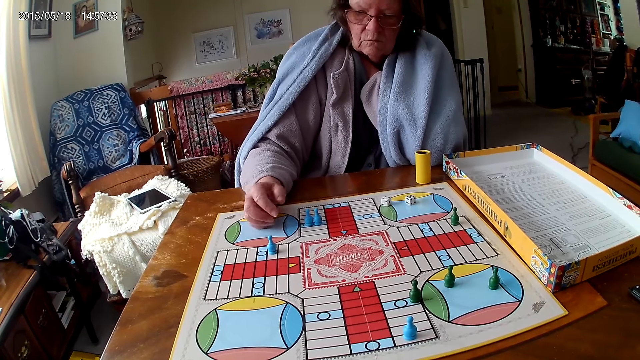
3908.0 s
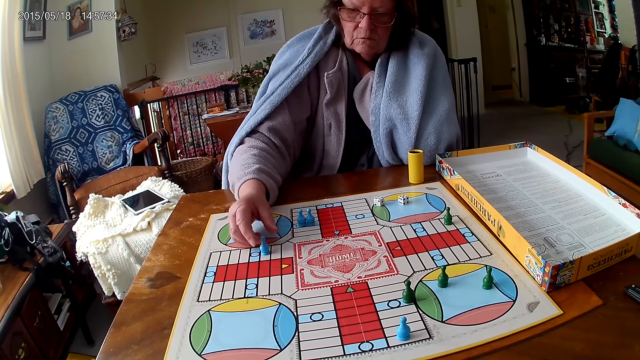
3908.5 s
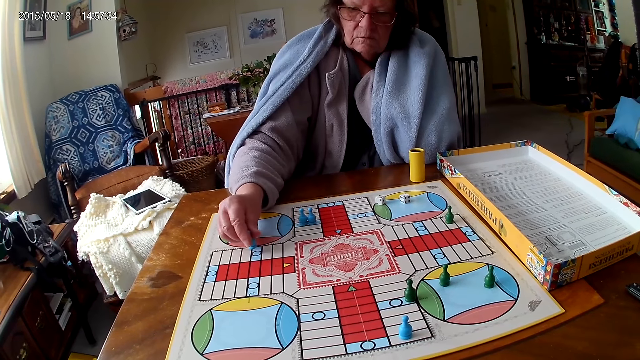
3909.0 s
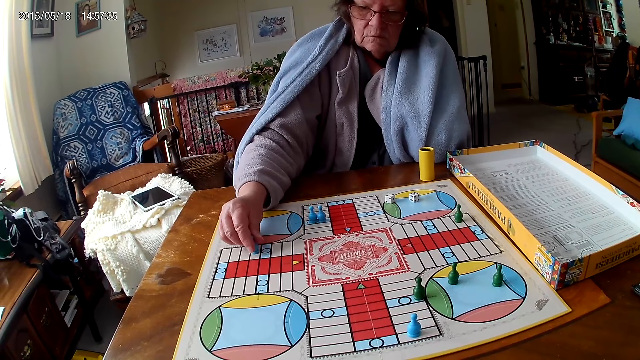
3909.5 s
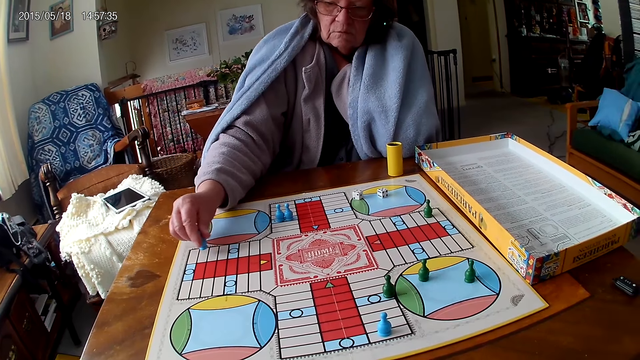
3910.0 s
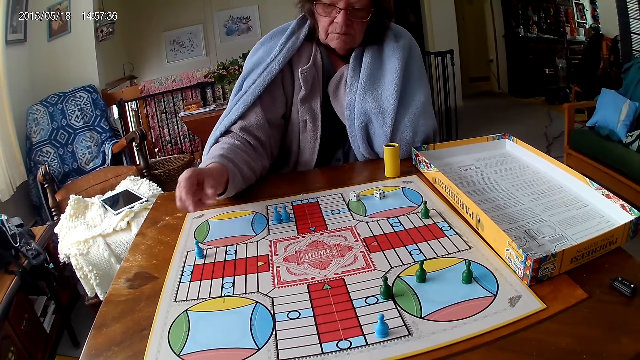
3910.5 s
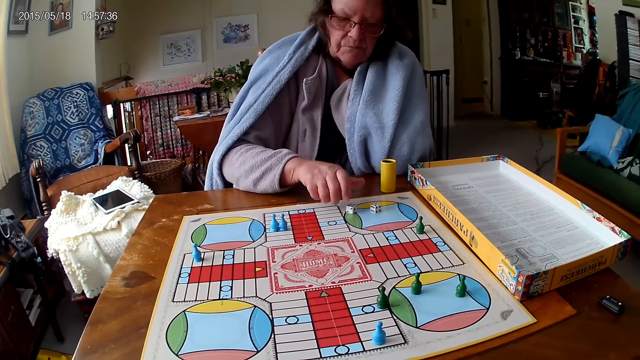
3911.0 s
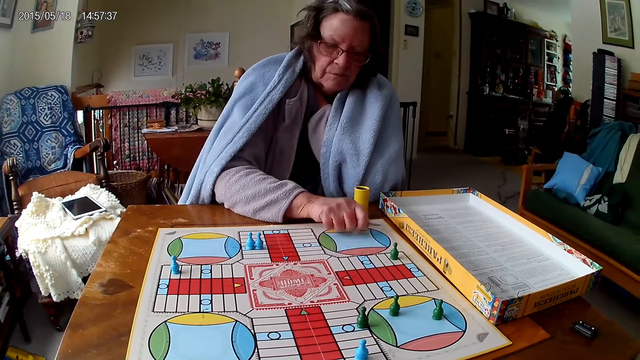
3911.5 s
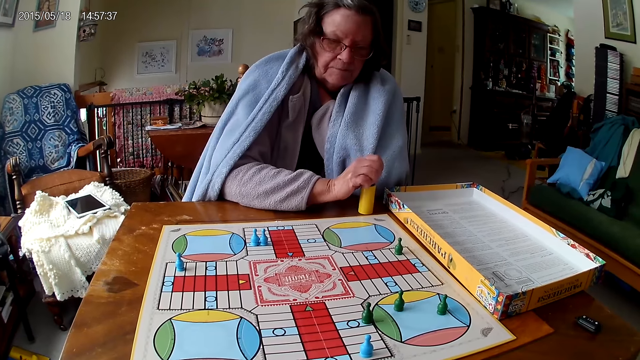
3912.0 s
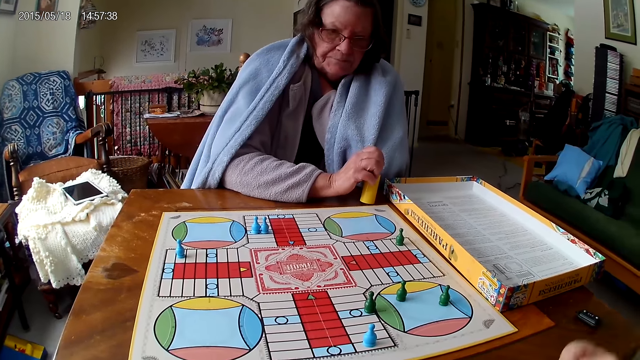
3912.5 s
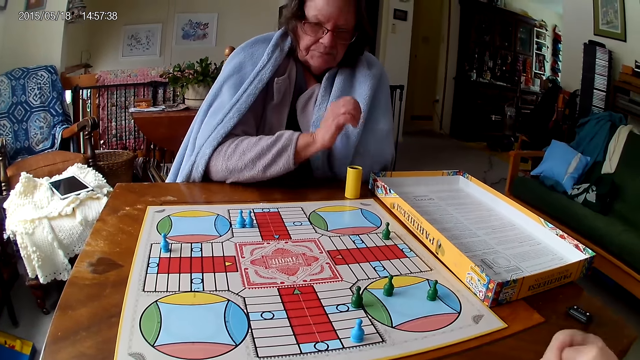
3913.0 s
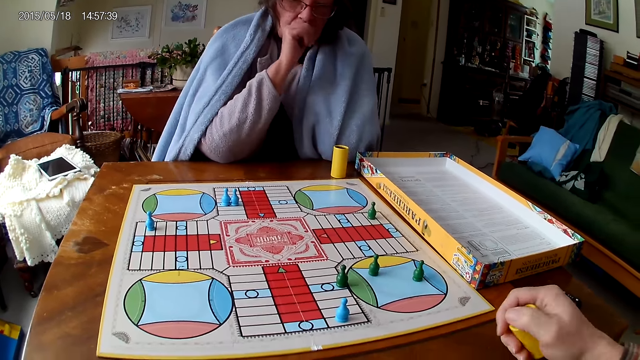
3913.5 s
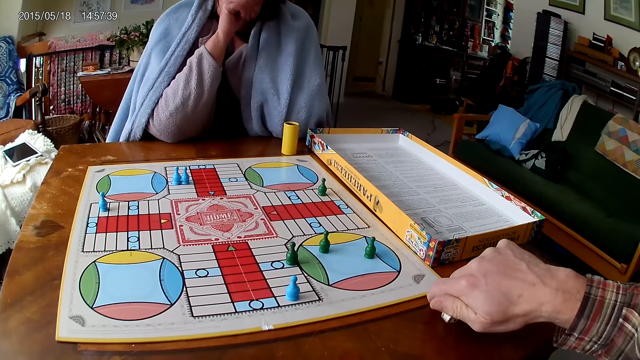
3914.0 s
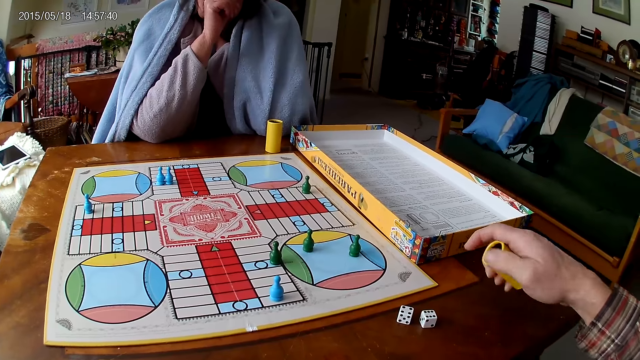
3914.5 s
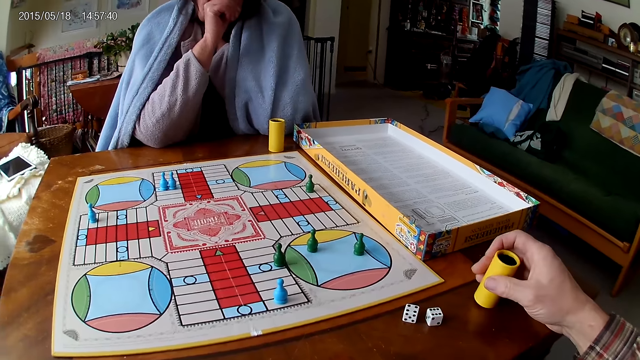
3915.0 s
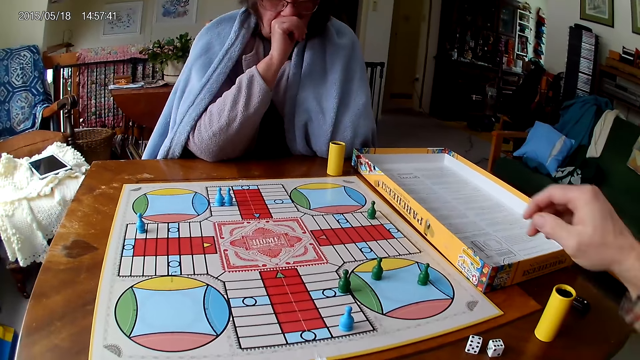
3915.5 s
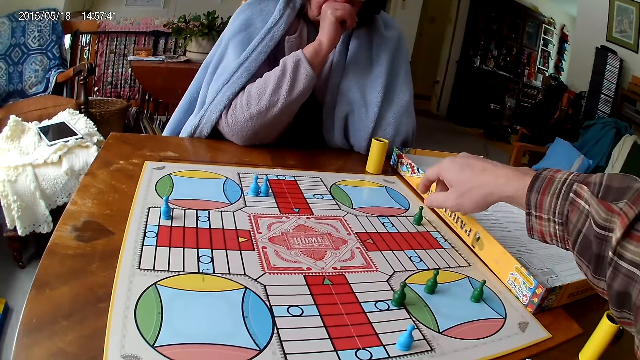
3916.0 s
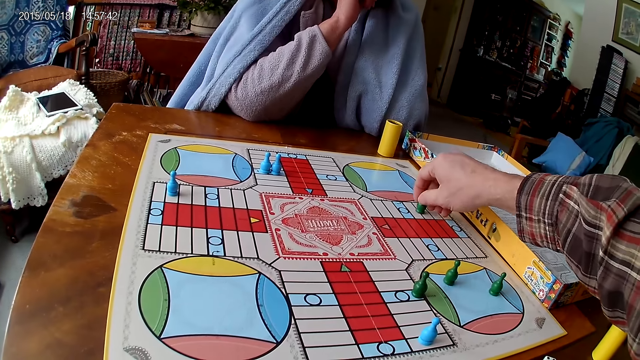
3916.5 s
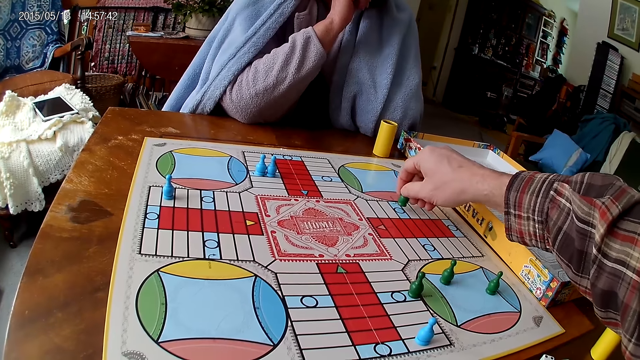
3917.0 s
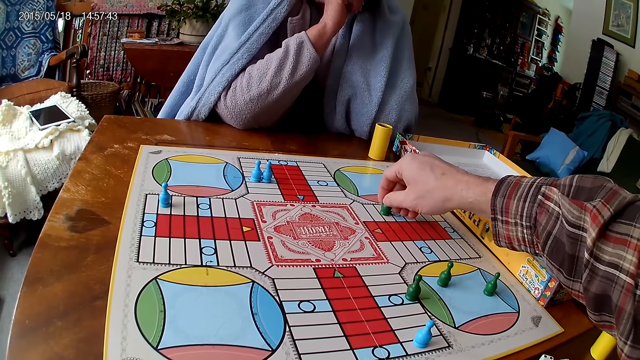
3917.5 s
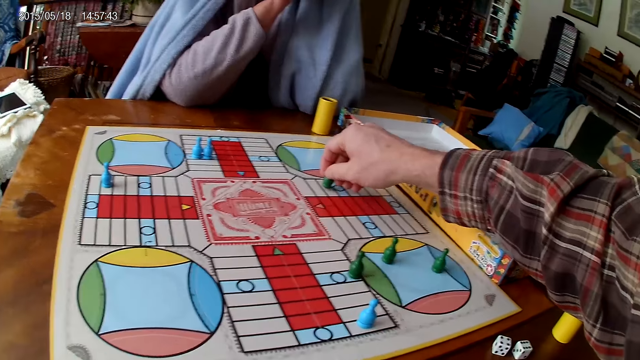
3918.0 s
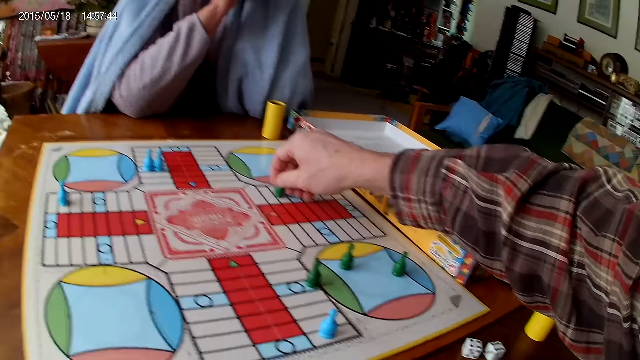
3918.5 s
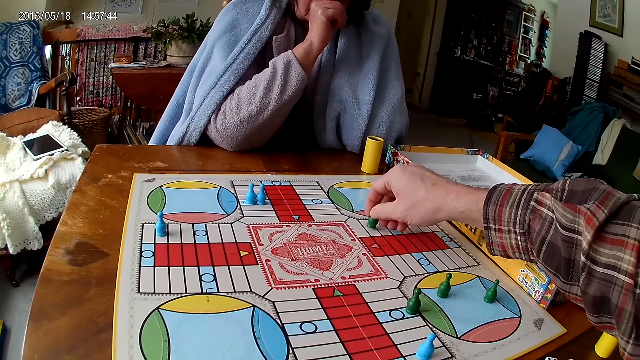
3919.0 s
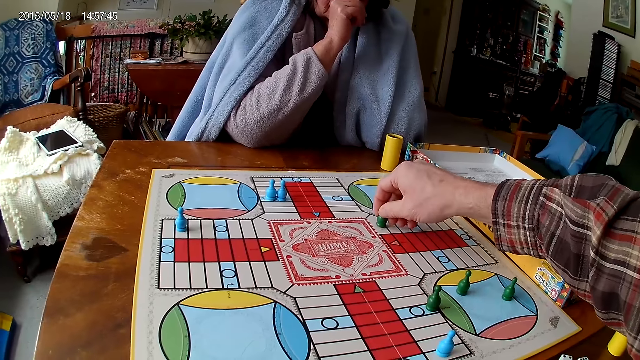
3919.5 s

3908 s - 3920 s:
The woman counts the tiles on the ludo game on the table with ludo tokens in her right hand. The woman packs dice from the ludo game on the table with her right hand. The woman puts the dice in the dice cup on the table with her right hand. The camera wearer shakes the dice cup in his right hand. He pours the dice in the dice cup on the ludo game with his right hand and throws the dice. He drops the dice cup on the table with his right hand. He moves the pawn. He counts the tiles on the ludo game on the table with ludo tokens in his right hand.

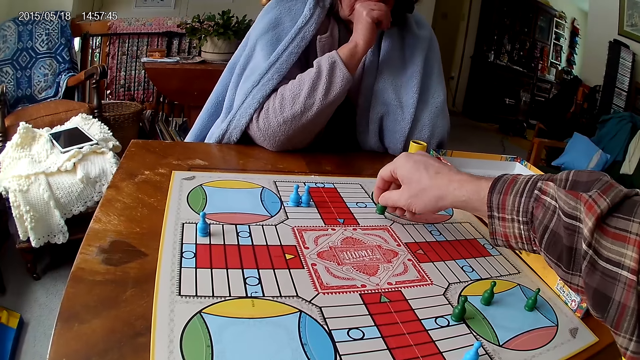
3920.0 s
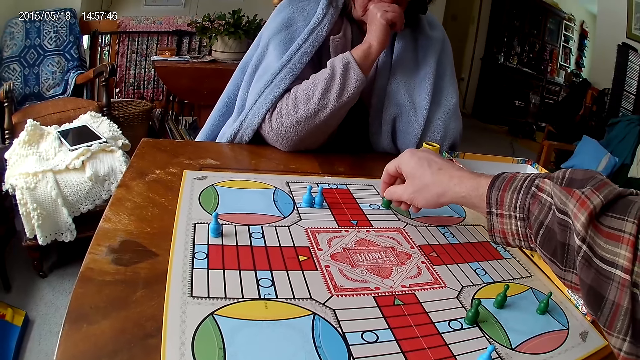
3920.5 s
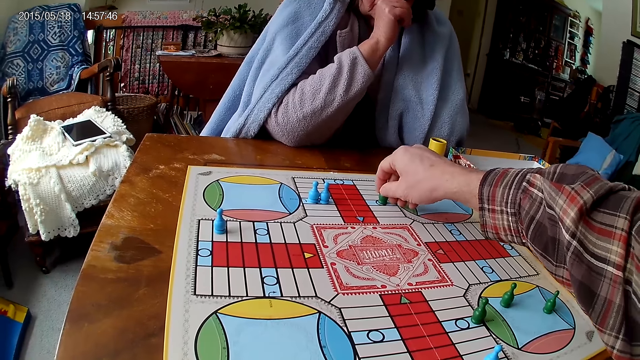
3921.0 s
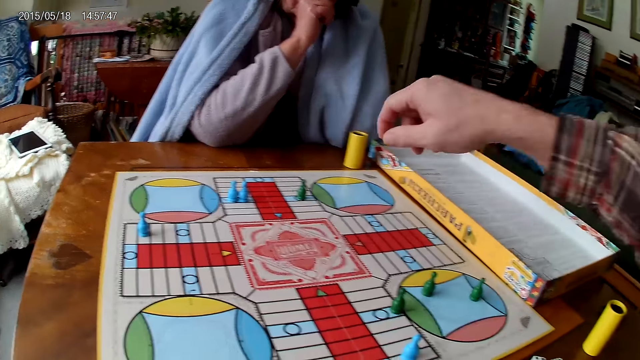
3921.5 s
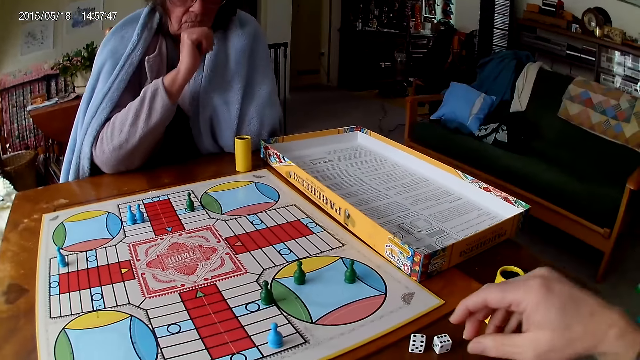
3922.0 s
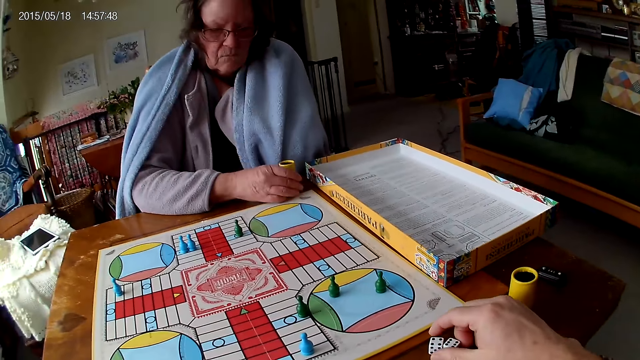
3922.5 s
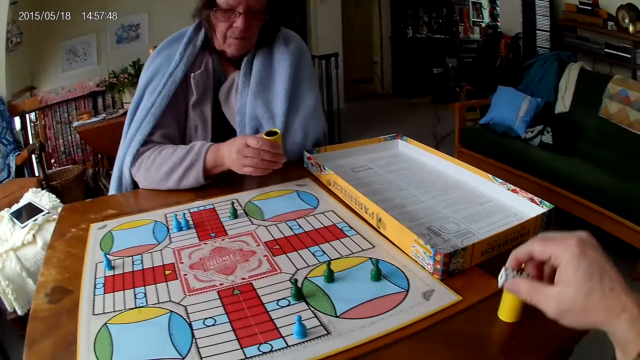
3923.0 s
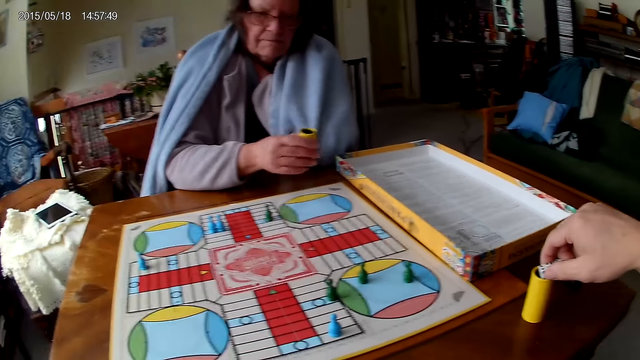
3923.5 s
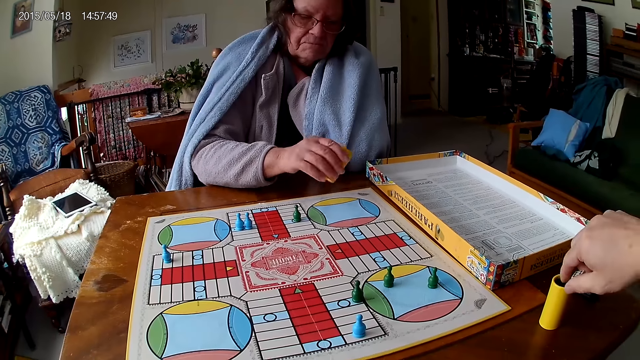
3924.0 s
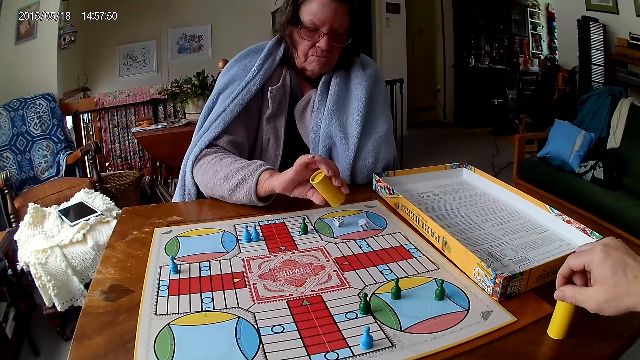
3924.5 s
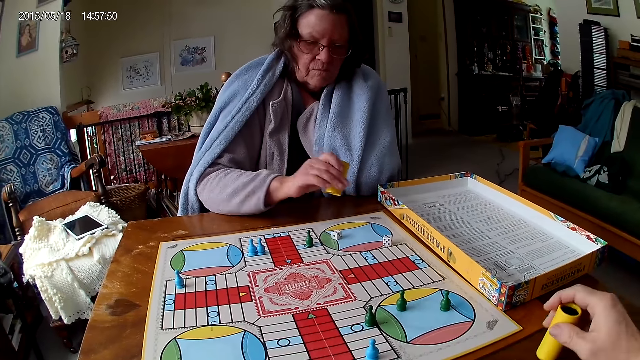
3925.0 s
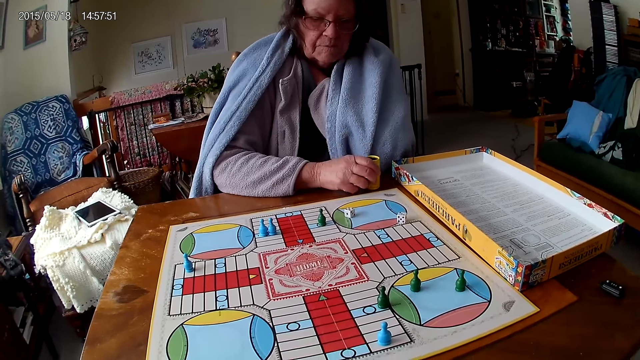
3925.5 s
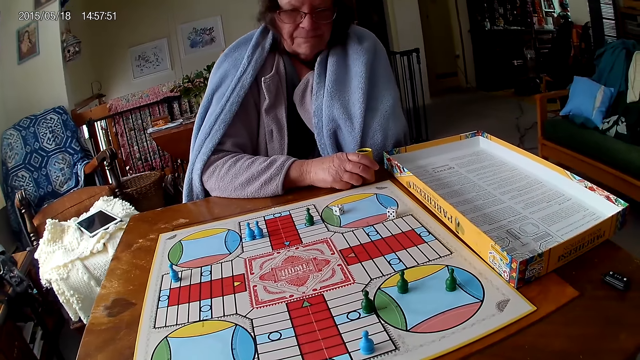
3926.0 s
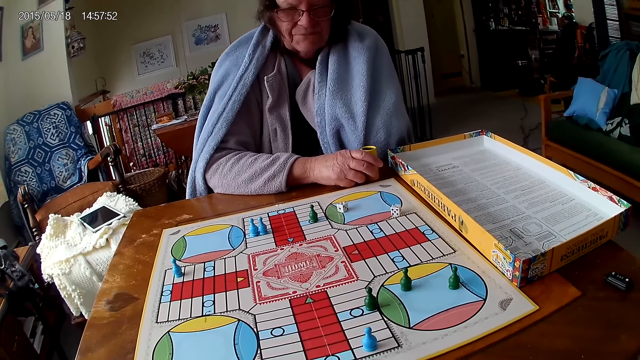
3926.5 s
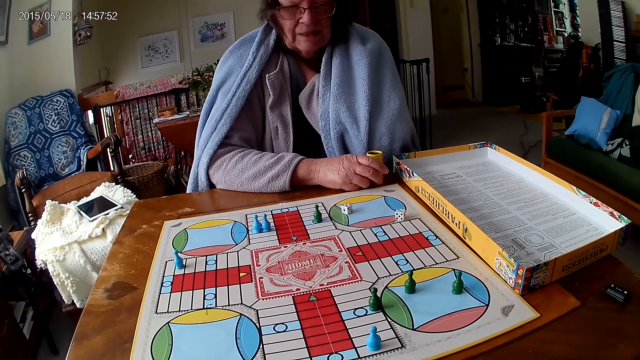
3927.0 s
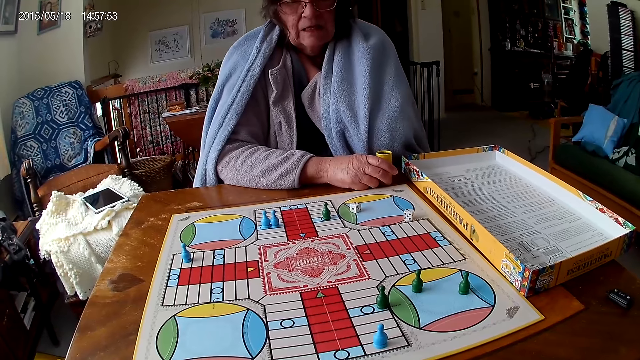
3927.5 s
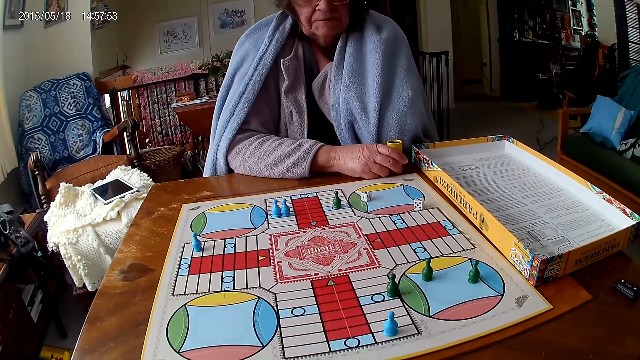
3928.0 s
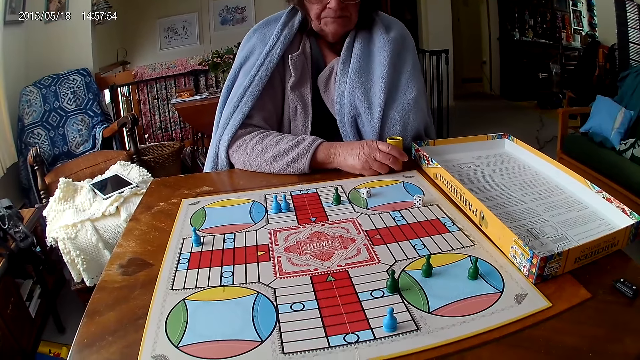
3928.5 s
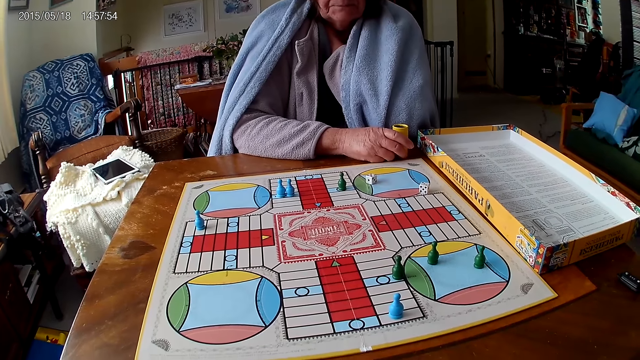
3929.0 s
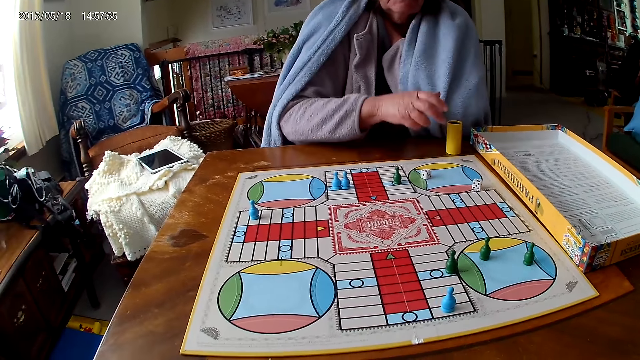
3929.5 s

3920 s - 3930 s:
The camera wearer picks the dice on the ludo game with his right hand. A woman picks the dice cup from the table with her right hand. The woman shakes the dice cup in her right hand. The camera wearer puts the dice in the dice cup on the table. The woman pours the dice in the dice cup on the ludo game with her right hand and drops the dice cup on the table with her right hand.
